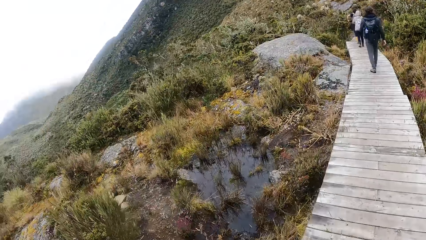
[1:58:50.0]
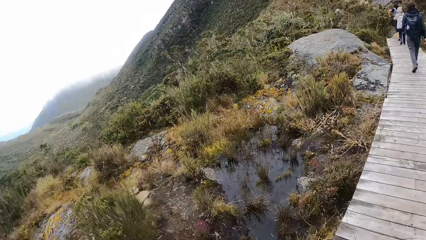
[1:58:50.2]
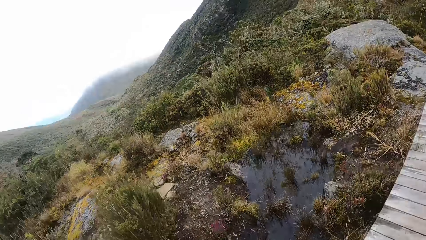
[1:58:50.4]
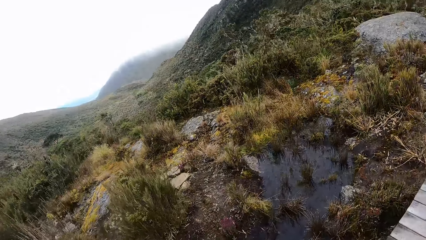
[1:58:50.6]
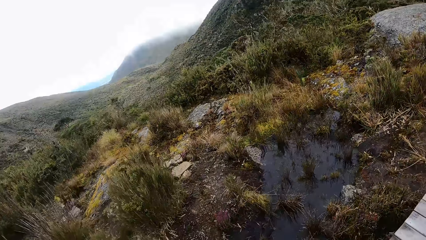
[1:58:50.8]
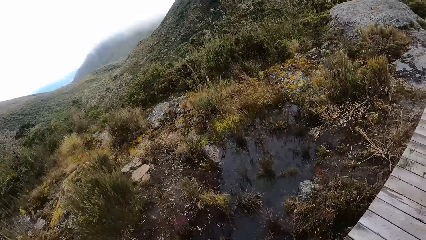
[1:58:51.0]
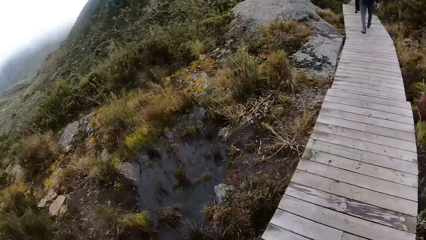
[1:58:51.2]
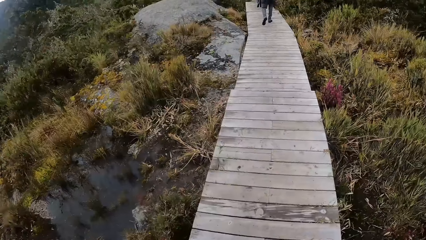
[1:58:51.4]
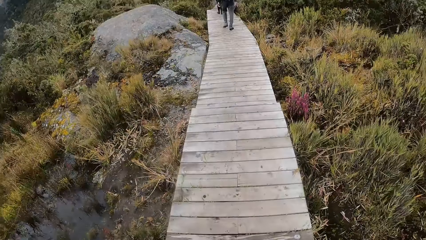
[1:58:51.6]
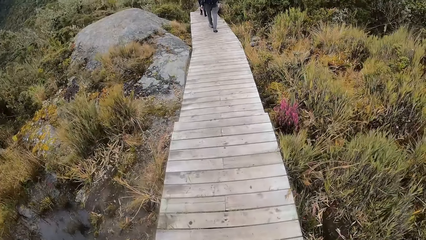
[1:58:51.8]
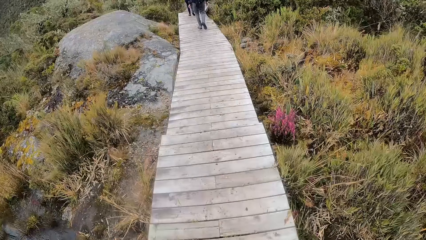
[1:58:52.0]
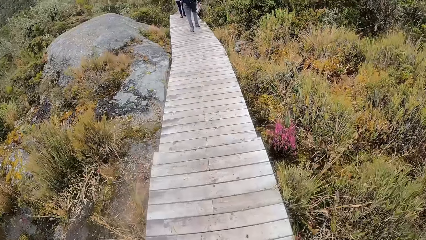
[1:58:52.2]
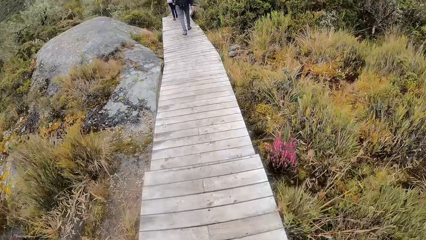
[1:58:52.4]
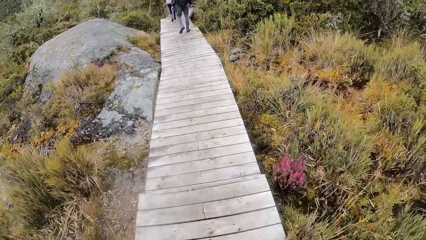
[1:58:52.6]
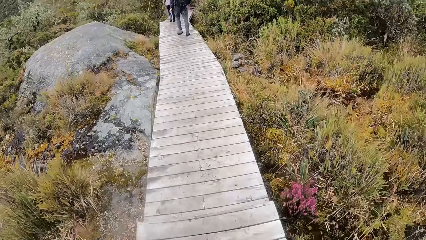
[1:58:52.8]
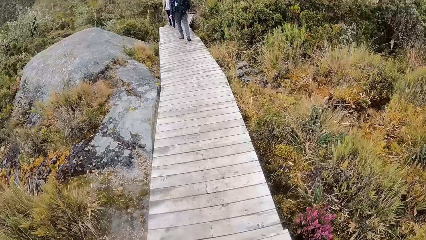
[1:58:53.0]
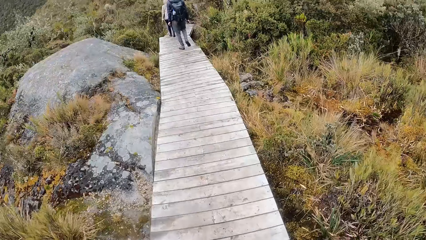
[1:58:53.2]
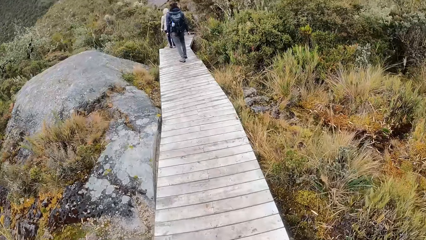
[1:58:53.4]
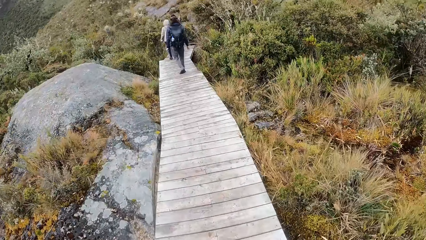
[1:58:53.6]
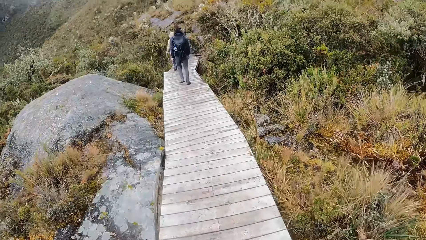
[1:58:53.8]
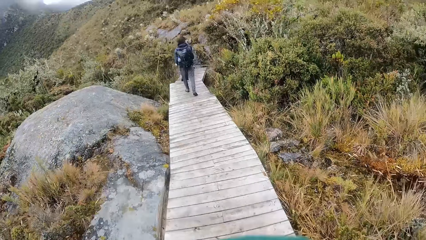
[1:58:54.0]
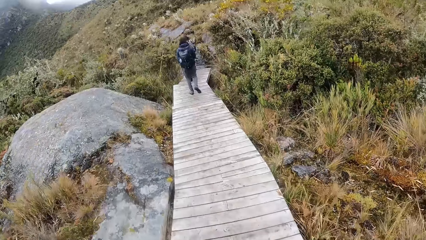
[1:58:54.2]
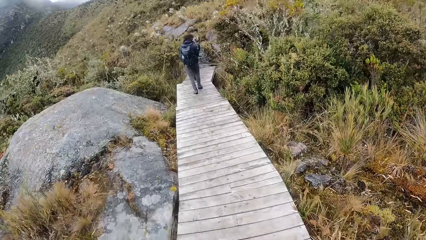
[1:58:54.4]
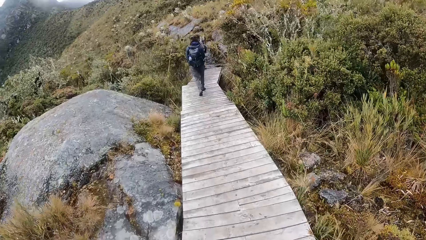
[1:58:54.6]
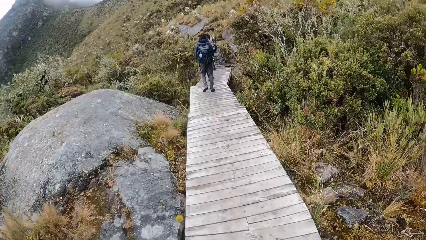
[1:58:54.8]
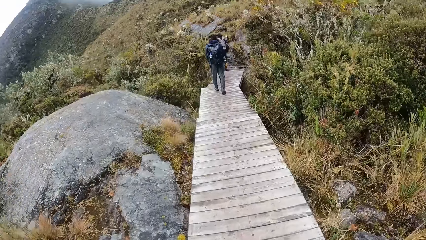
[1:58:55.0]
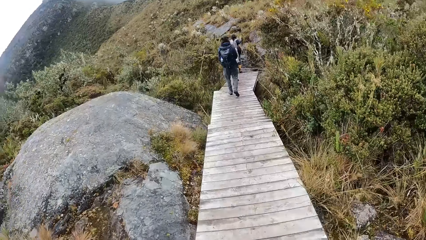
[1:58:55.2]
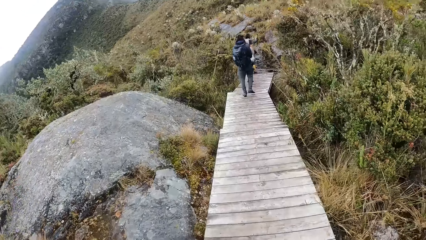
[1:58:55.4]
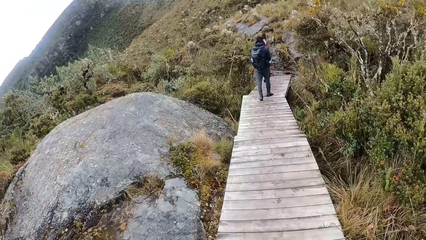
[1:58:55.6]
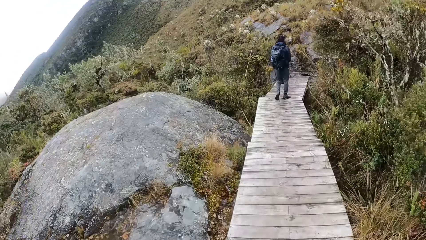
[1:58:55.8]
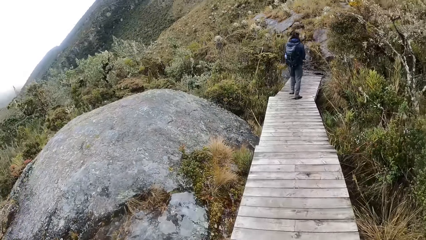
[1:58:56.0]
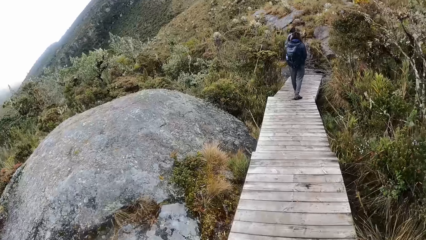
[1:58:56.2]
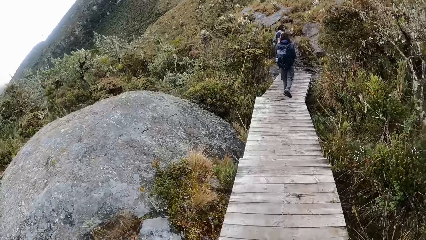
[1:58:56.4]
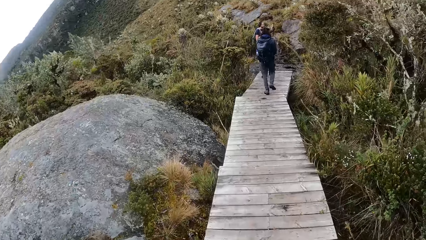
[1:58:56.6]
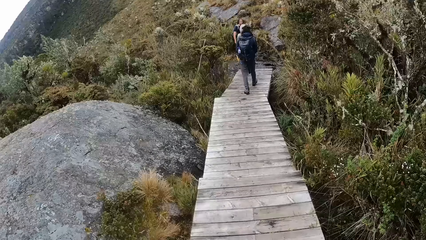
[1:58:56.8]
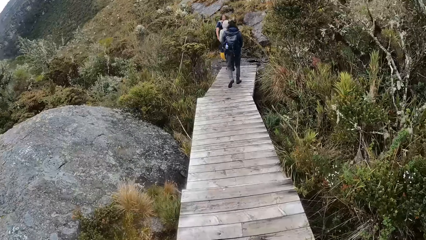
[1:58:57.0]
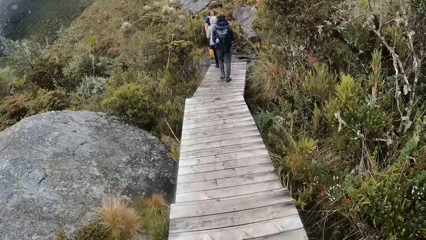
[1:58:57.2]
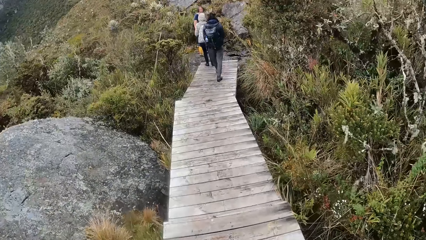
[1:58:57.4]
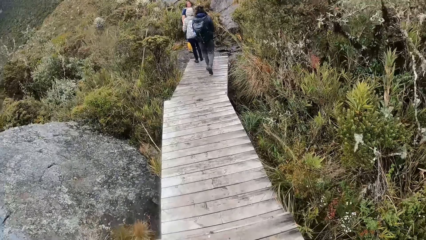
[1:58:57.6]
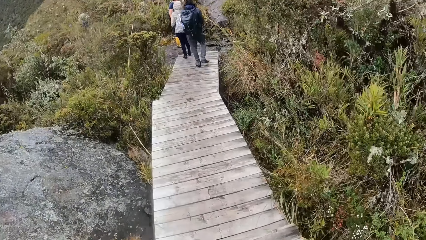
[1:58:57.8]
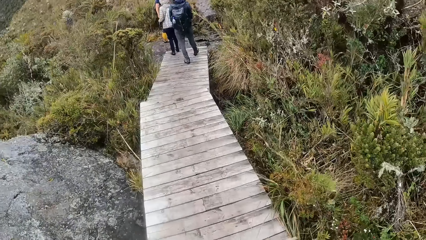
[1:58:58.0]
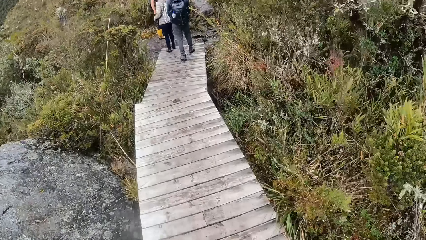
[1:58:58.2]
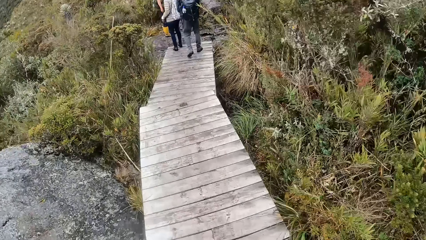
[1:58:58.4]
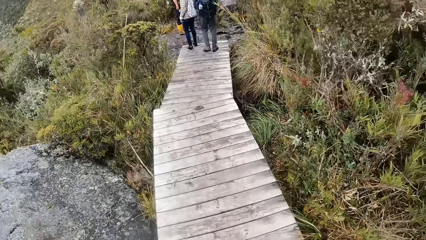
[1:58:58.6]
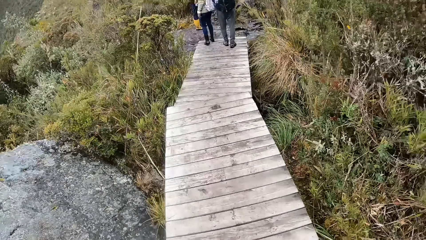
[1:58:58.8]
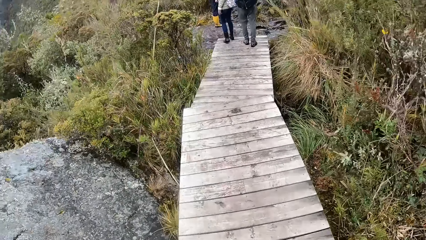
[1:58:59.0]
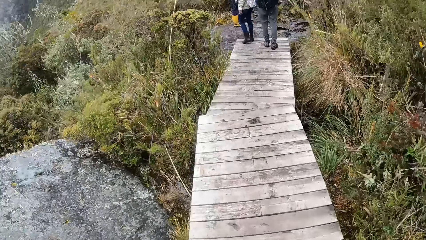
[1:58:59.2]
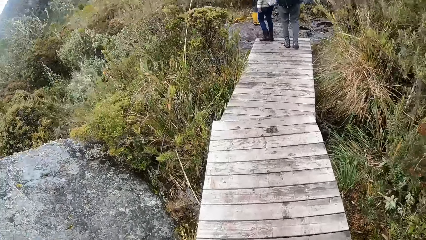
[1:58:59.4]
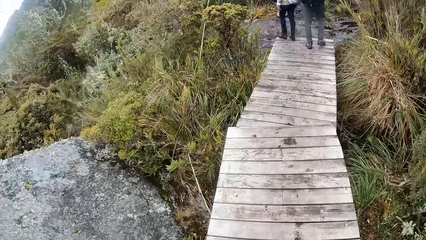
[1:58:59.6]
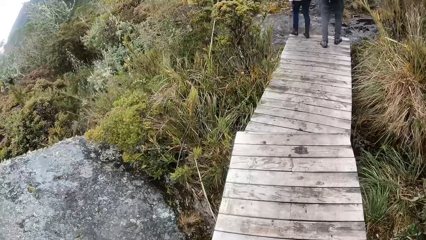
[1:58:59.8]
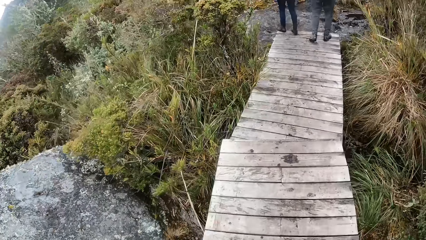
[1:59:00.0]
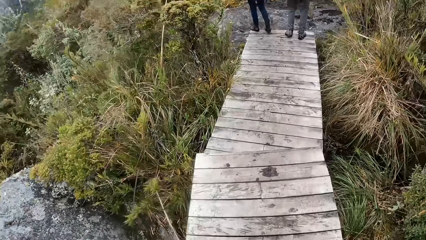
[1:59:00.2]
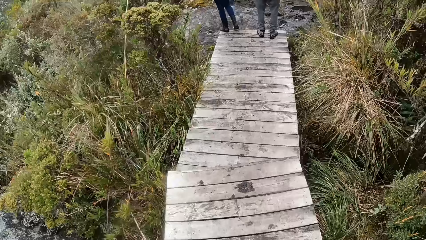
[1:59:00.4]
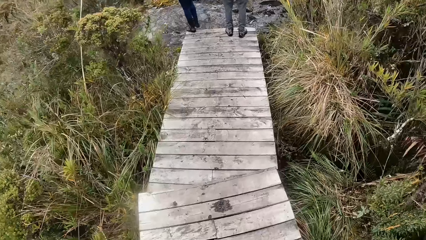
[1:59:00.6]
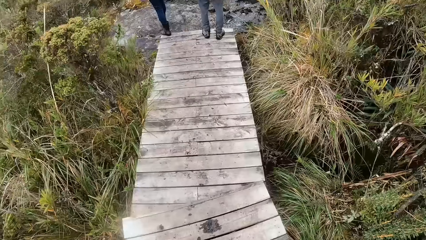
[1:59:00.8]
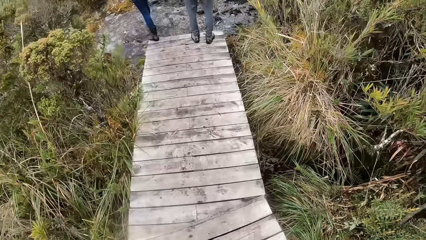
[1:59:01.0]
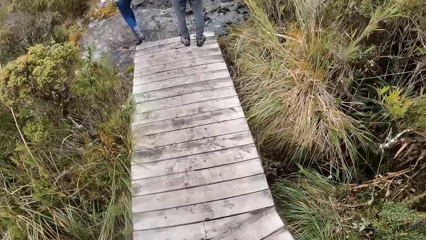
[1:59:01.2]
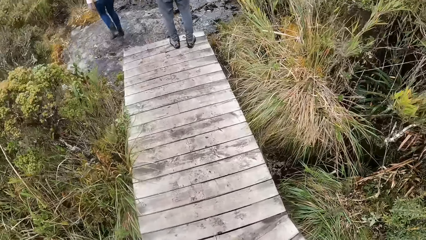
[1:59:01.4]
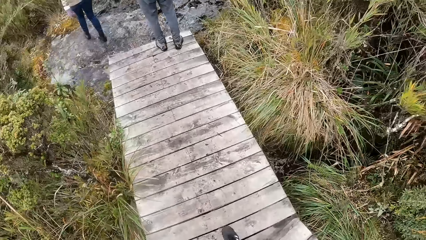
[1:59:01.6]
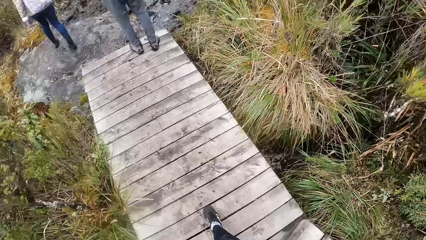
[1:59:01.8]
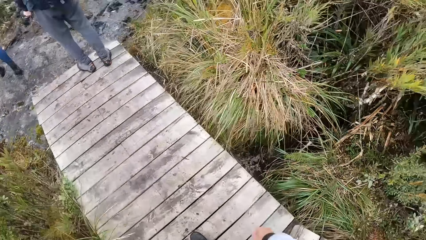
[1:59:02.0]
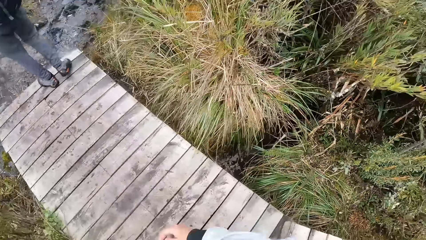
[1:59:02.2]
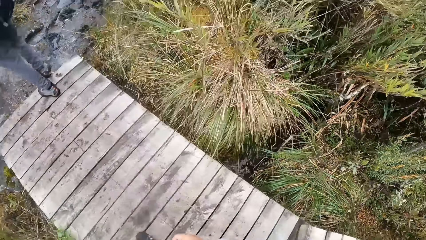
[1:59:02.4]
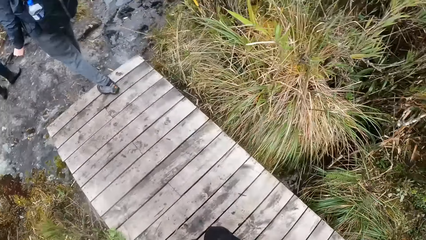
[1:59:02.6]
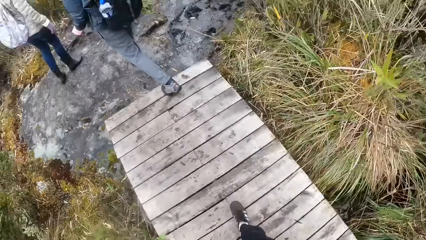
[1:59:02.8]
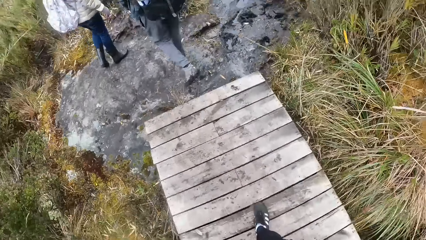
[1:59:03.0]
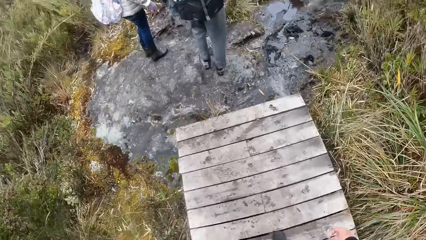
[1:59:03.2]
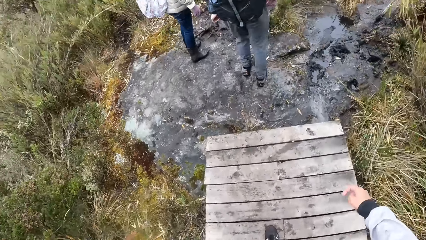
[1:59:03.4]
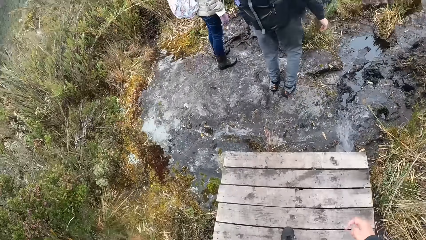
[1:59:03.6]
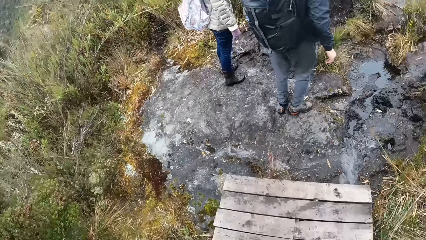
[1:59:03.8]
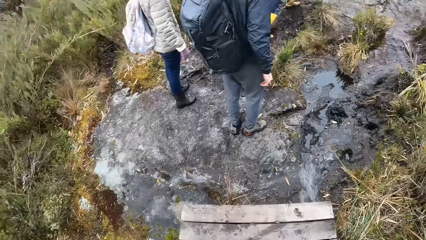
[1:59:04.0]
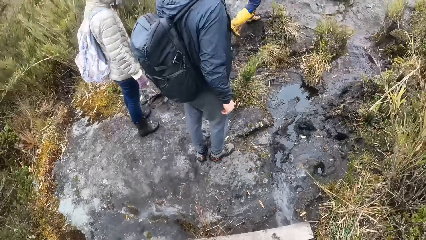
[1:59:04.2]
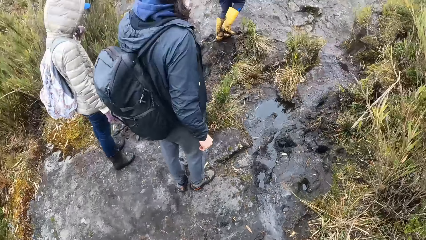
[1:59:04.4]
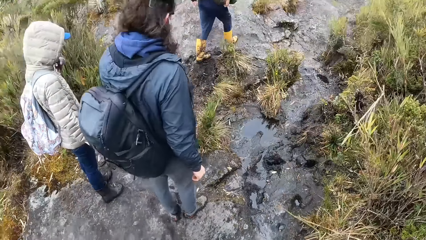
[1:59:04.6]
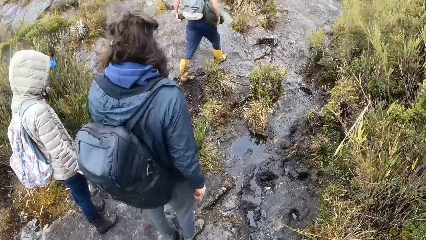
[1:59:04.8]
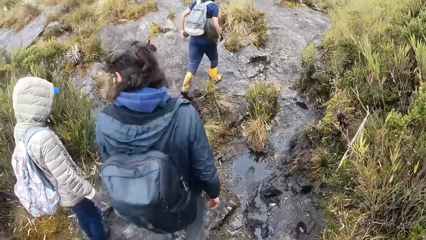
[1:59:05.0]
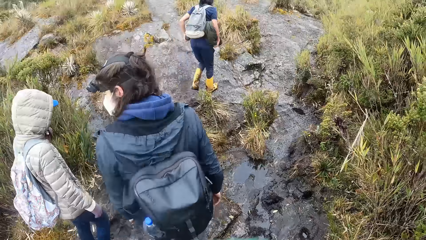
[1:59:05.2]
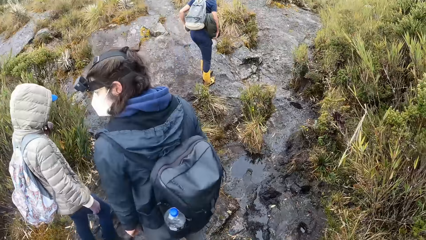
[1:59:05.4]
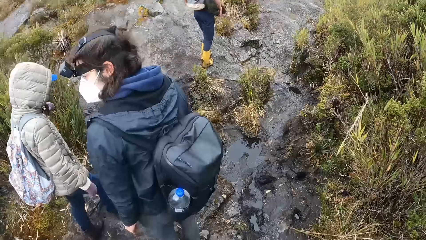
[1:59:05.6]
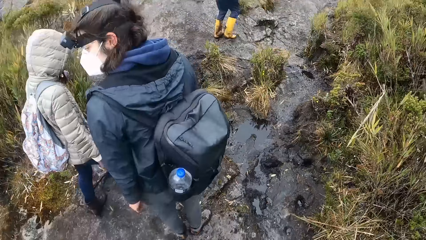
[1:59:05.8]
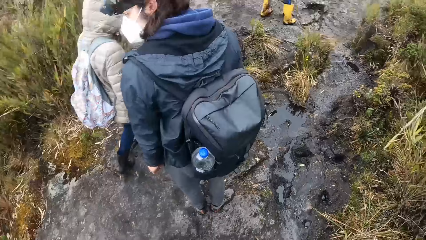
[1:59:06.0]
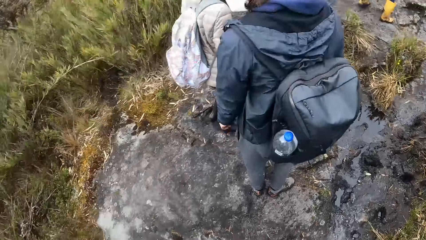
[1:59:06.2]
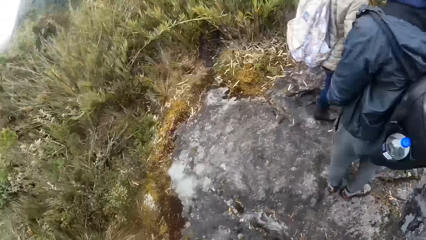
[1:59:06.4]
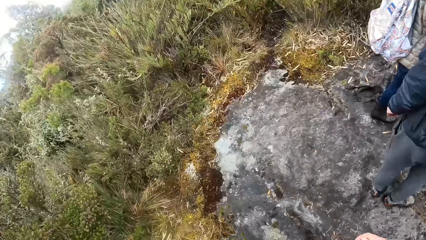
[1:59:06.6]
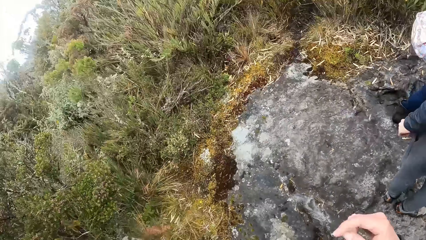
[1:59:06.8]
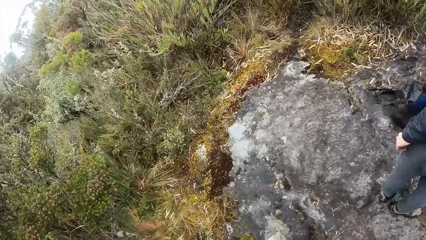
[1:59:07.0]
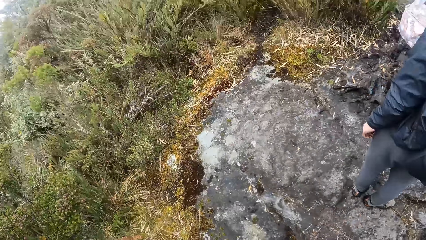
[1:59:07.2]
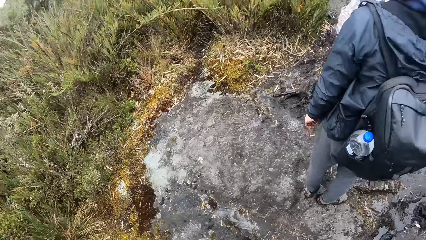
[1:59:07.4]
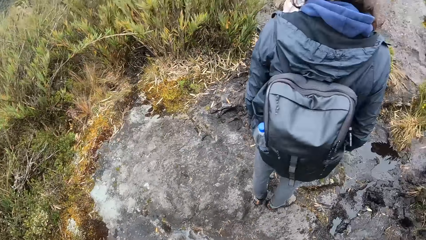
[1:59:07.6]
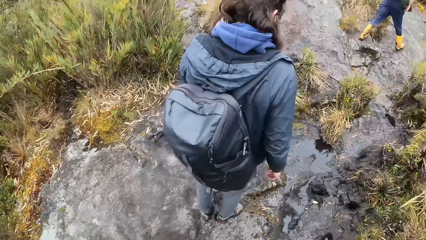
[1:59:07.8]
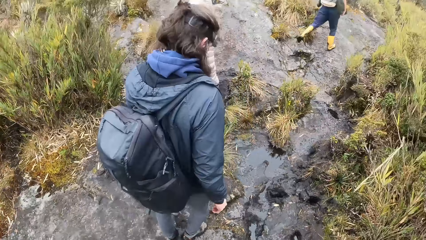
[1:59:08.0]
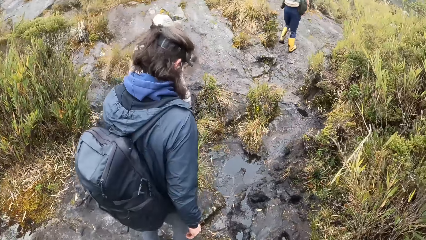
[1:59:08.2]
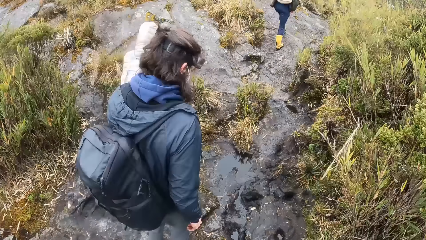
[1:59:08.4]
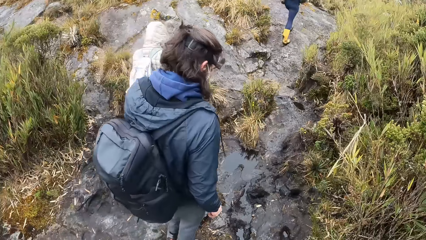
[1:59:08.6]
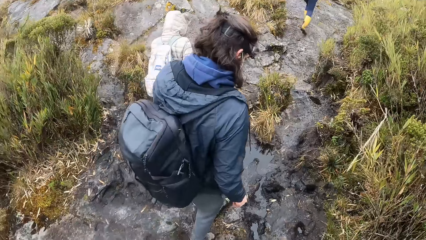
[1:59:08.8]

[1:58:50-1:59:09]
The camera wearer looks around the place.
